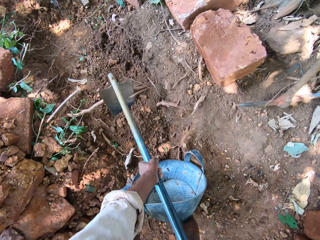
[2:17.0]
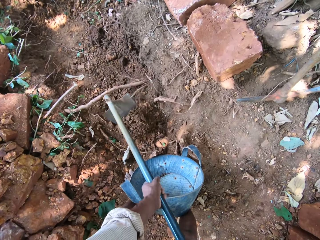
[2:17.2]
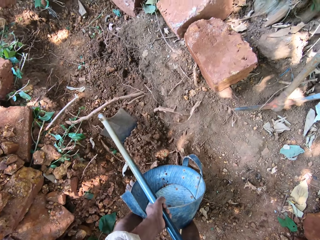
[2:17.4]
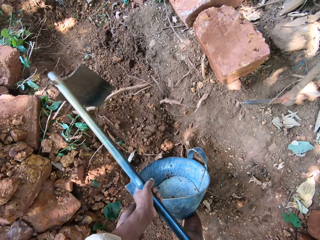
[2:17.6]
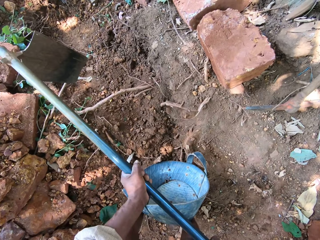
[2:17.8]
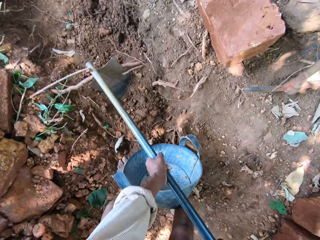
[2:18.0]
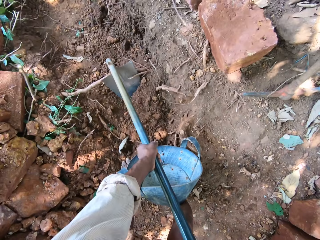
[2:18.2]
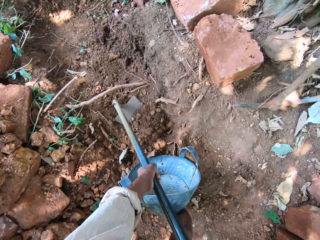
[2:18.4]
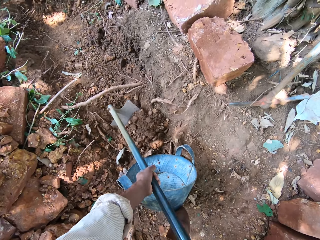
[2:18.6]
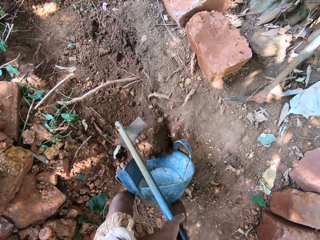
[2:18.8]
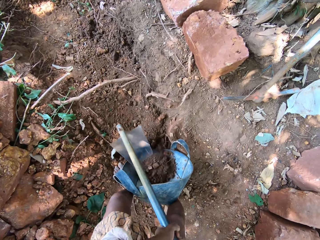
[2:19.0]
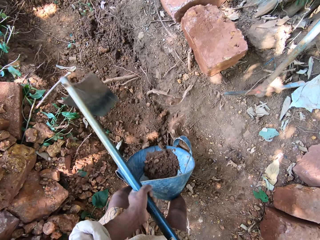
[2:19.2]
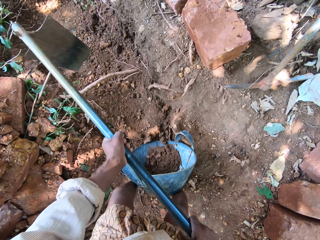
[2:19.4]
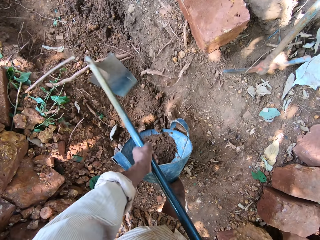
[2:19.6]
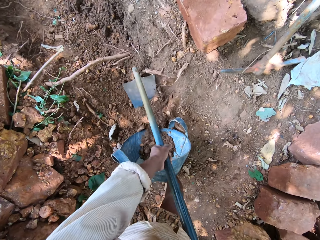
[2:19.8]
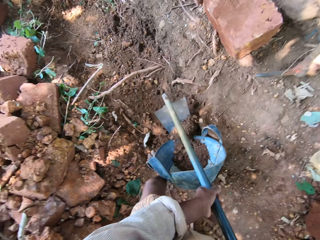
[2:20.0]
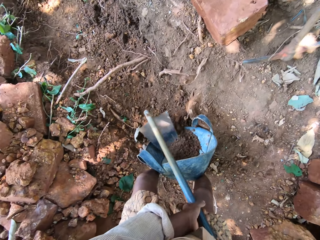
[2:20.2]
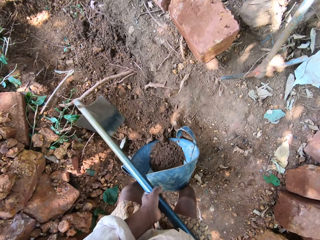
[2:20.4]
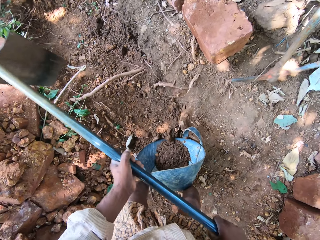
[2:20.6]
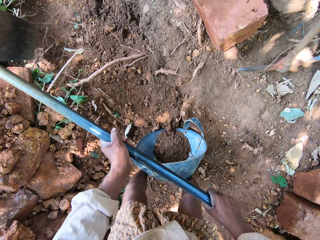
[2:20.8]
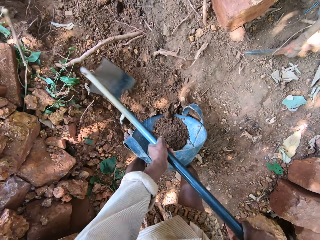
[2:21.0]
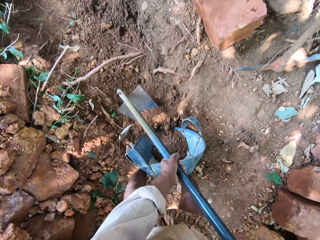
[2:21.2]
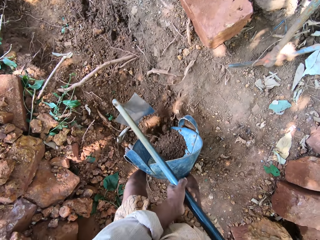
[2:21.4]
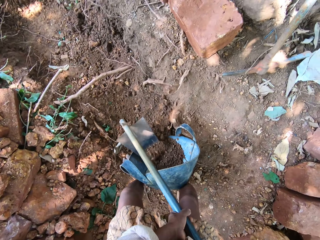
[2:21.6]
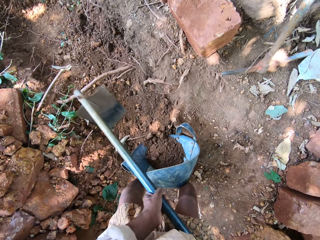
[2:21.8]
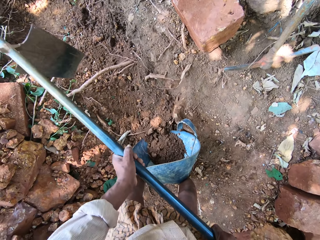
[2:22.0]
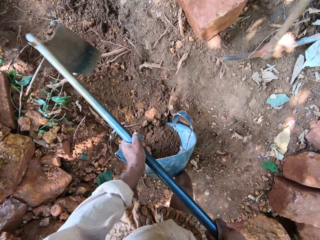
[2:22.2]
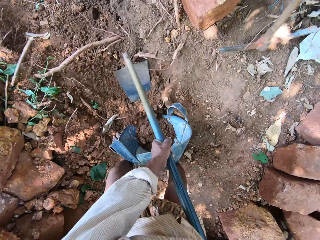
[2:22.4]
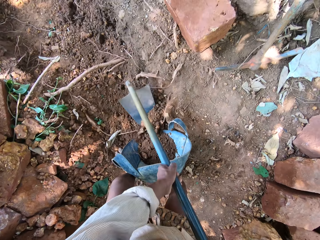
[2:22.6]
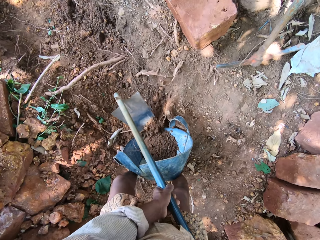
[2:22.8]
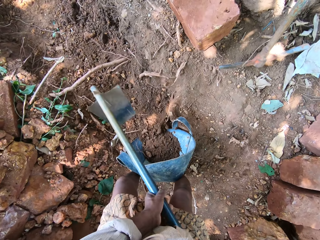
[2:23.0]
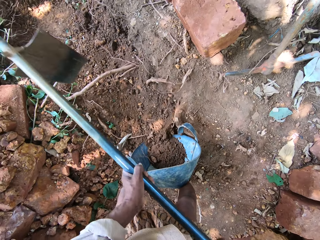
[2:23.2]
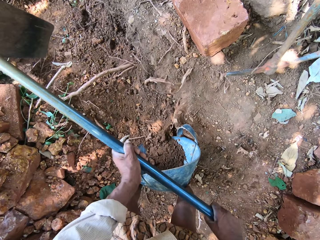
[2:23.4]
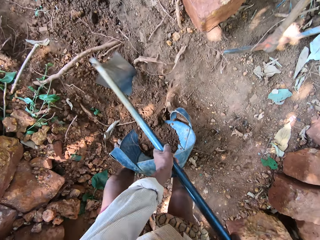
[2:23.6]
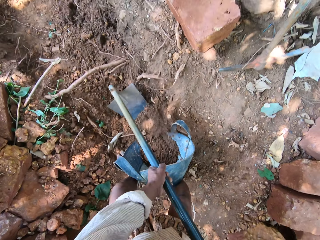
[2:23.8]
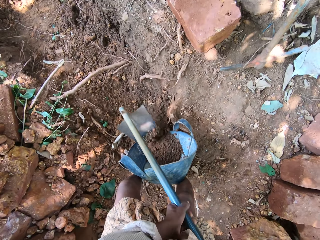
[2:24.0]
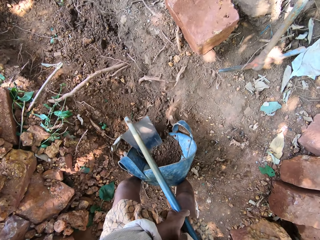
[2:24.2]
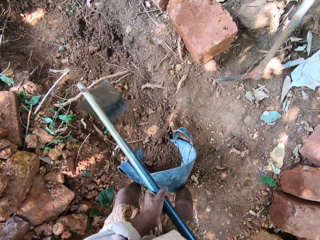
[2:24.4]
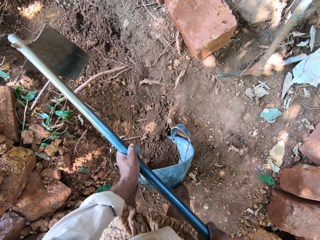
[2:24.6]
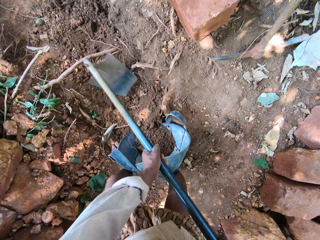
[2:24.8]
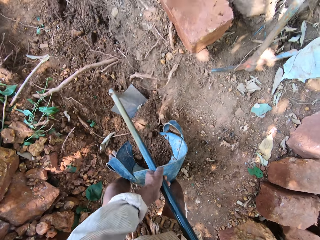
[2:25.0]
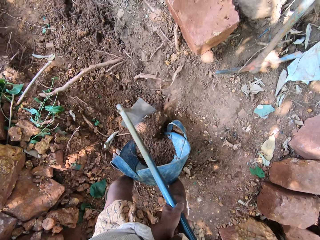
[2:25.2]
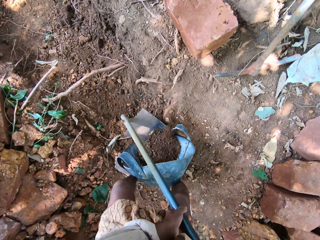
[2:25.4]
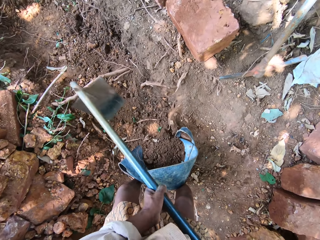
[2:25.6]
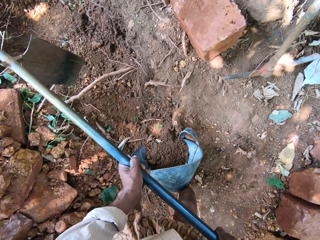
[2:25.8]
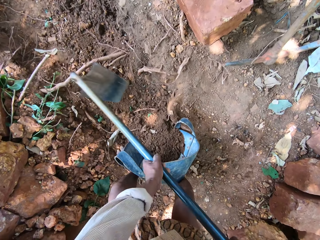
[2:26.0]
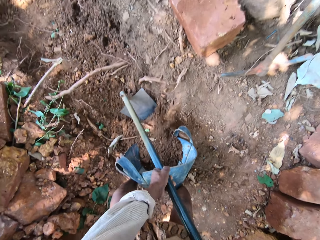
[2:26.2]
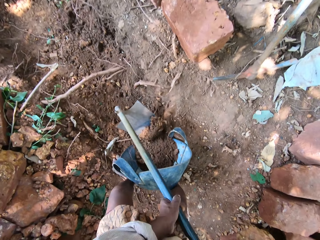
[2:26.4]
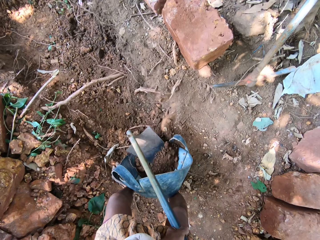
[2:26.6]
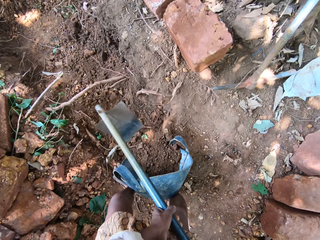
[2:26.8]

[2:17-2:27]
The camera wearer packs the soil into the bucket with the hoe in both hands. They pour the soil in the bucket.

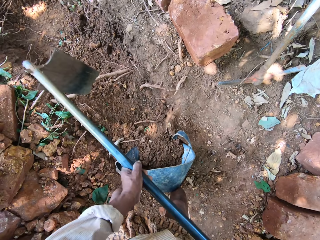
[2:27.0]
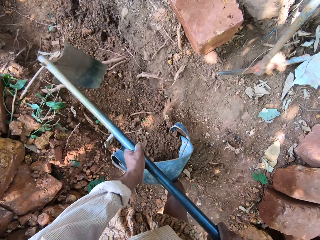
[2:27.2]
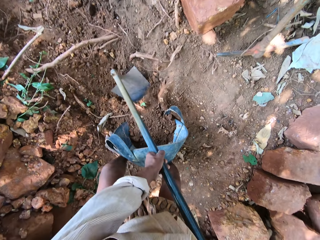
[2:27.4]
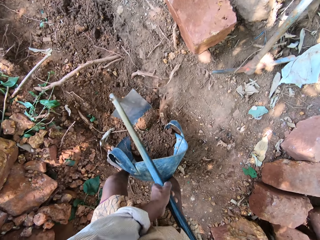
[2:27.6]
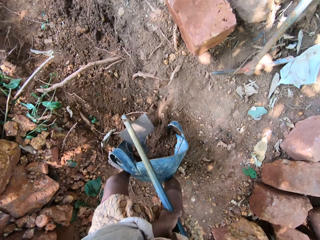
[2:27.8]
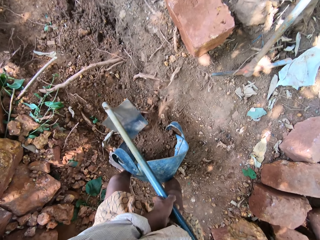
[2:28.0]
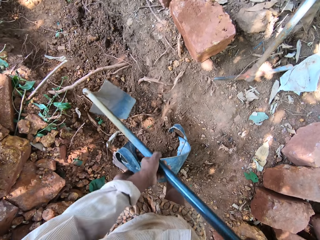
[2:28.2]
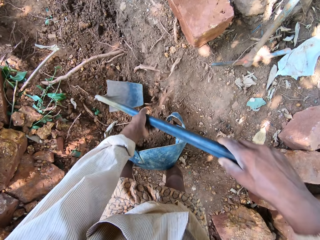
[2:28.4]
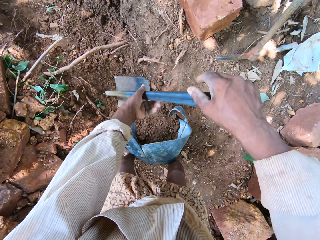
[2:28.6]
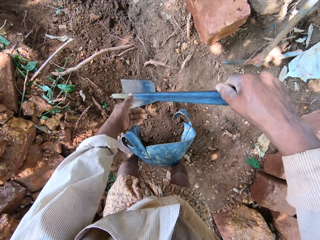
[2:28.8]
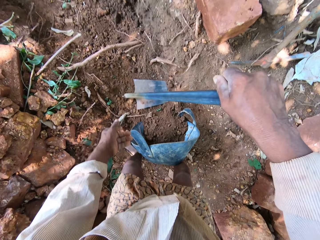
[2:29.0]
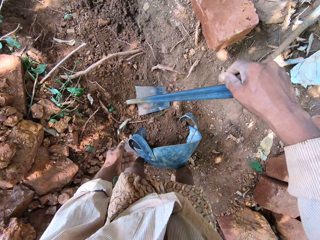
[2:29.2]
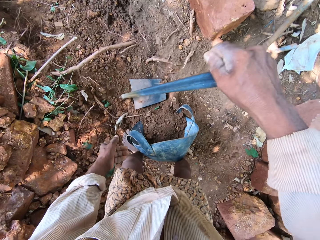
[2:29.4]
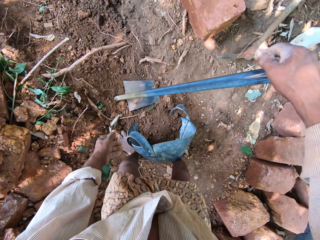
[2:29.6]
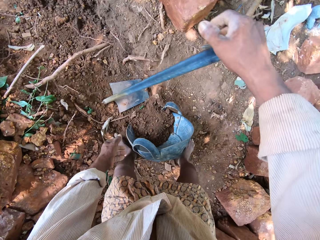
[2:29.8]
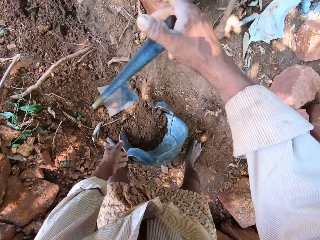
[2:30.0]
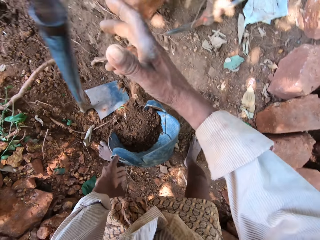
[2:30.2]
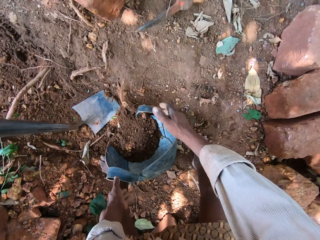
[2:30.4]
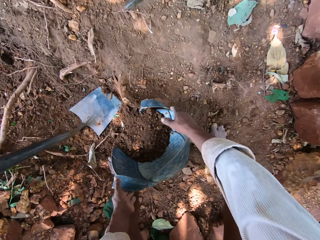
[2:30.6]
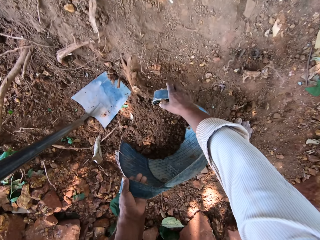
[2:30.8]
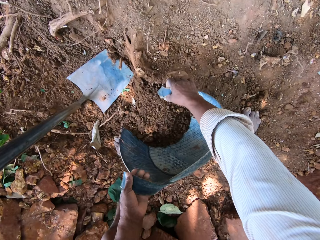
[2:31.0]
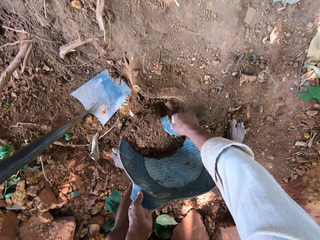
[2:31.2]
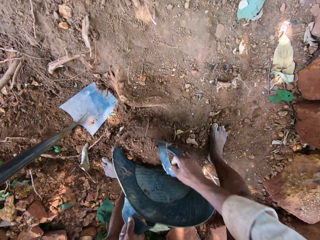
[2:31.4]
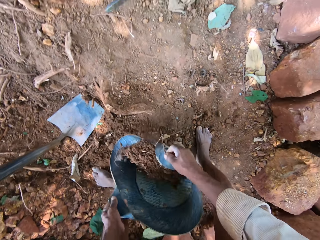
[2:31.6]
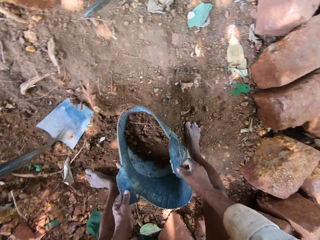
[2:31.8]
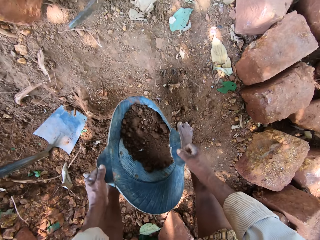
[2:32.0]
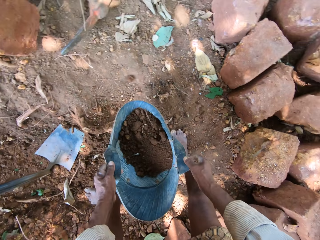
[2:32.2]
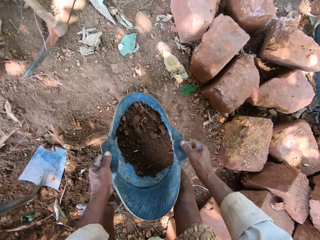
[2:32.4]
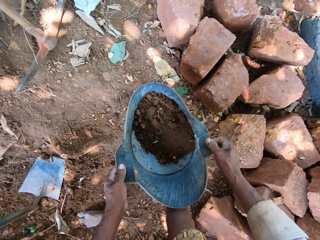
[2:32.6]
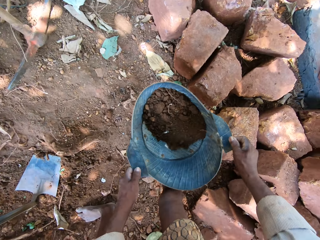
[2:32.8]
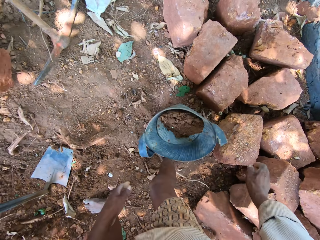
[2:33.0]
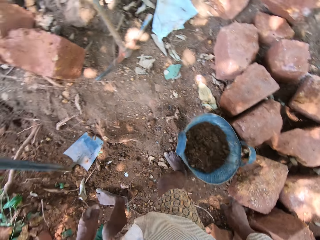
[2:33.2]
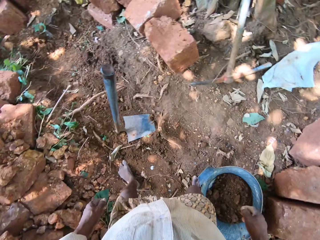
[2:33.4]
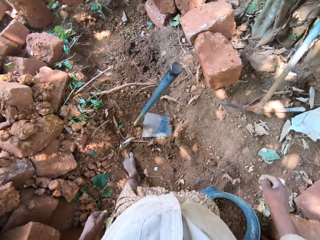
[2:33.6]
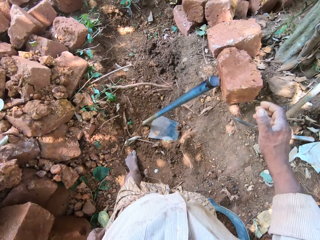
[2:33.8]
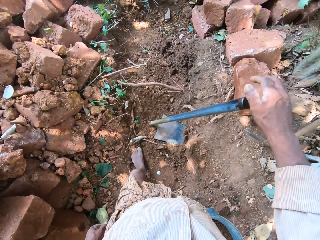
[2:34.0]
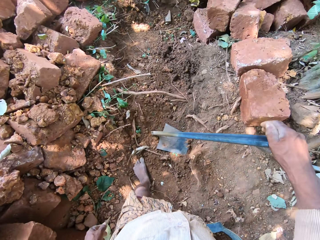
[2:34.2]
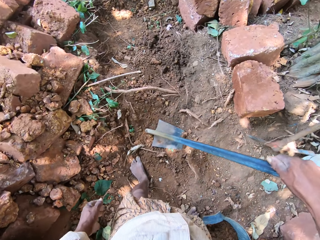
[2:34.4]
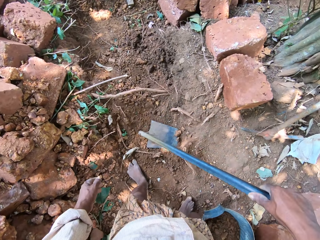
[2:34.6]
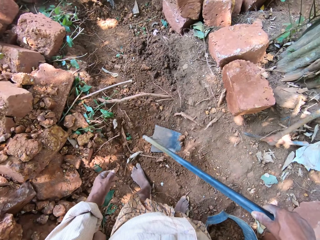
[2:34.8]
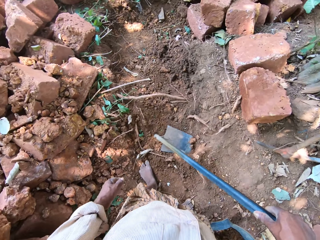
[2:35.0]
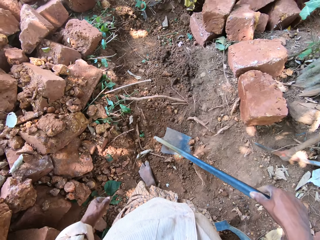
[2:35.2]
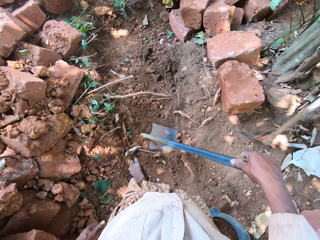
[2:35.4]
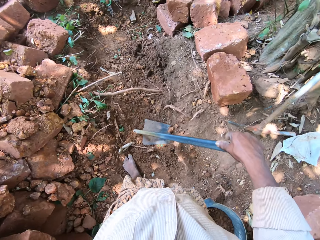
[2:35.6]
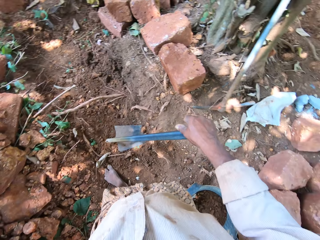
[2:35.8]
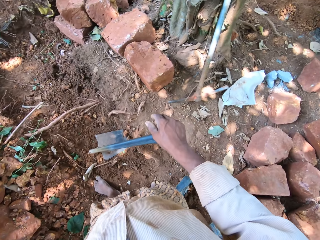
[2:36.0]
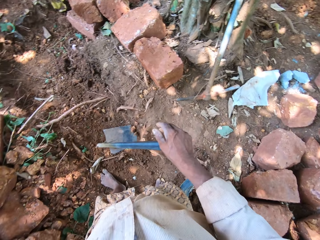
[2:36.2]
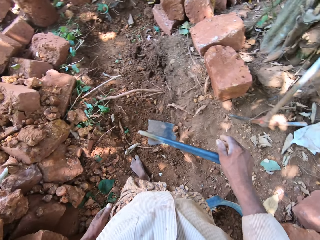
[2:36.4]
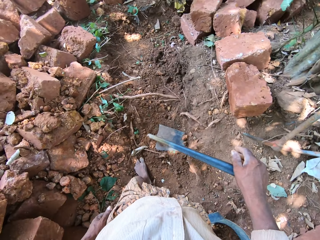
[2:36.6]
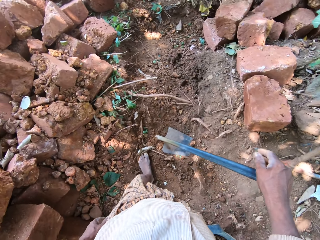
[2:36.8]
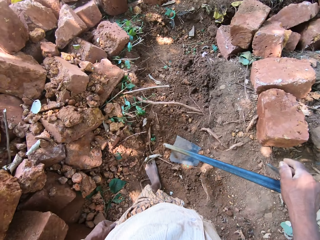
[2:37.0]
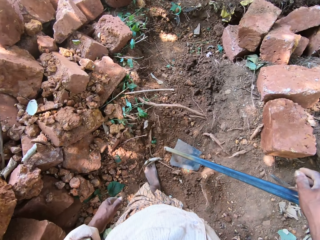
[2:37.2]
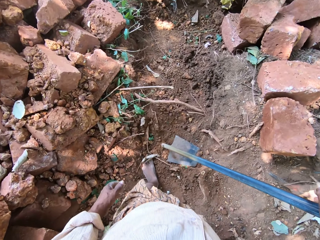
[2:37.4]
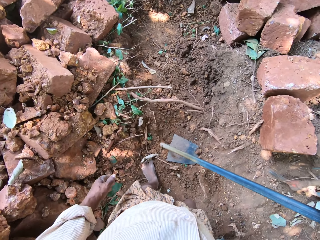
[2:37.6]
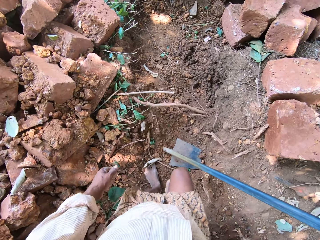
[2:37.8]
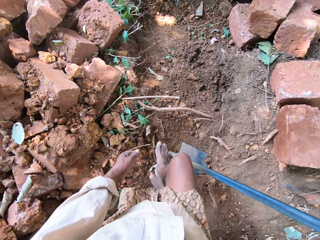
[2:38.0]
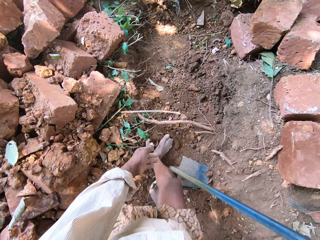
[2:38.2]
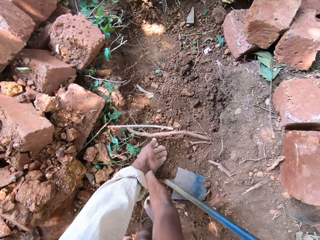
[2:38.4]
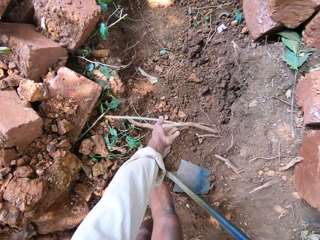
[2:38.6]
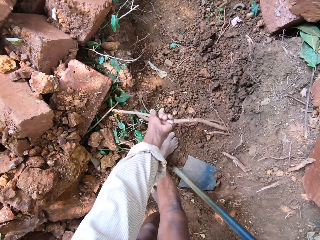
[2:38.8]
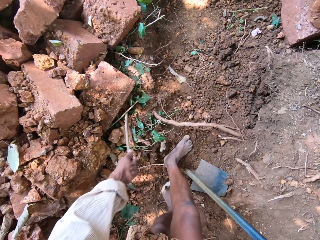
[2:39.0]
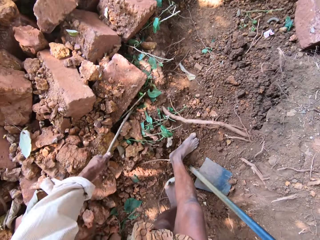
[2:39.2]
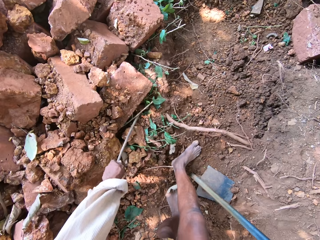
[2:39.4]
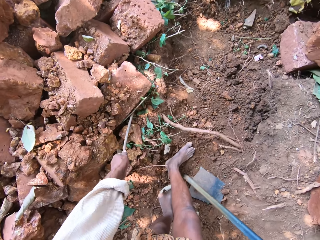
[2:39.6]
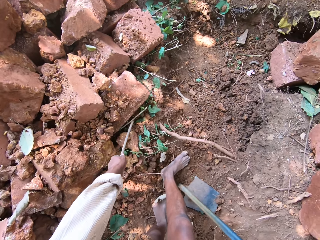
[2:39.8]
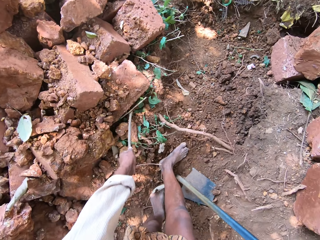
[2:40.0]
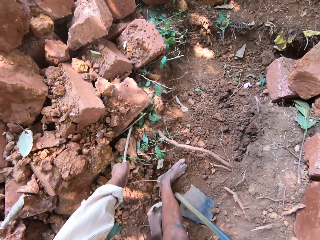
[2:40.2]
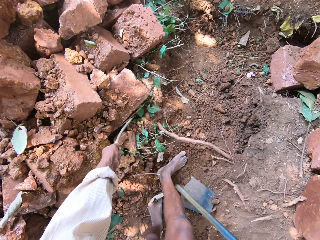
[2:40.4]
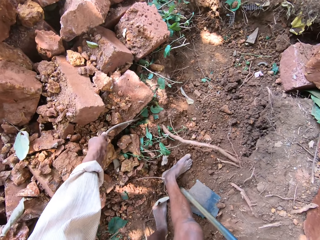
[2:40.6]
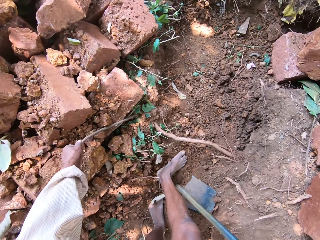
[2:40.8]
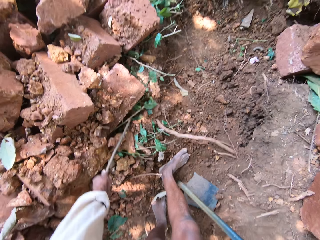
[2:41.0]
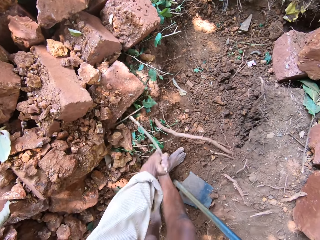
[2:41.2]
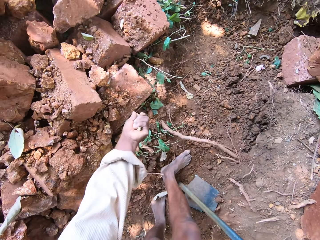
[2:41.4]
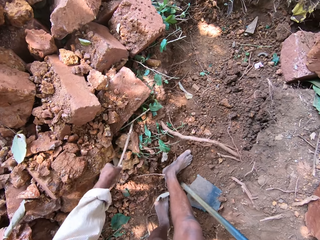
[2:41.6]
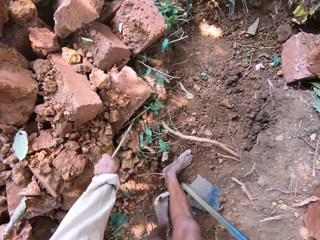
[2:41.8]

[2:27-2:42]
The camera wearer puts a hoe on the ground. He holds the hoe with his right hand. He carries the bucket from the ground with both hands. He drops the bucket on the ground with both hands. He holds the hoe on the ground with his right hand. He looks around. He pulls a twig from the ground with his left hand.
